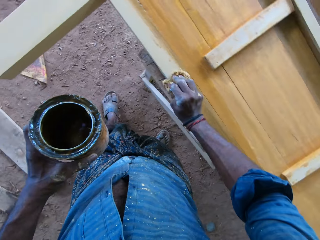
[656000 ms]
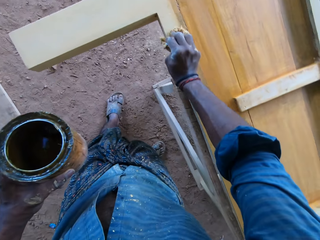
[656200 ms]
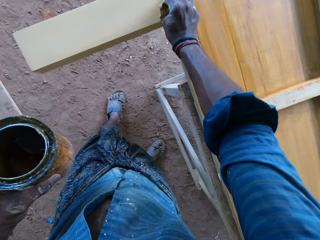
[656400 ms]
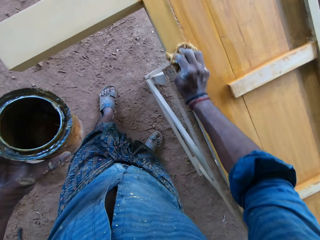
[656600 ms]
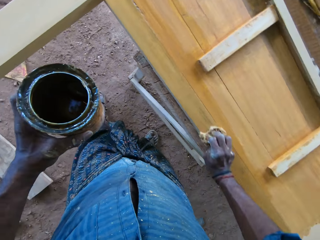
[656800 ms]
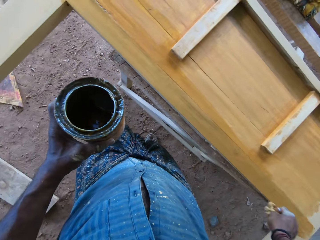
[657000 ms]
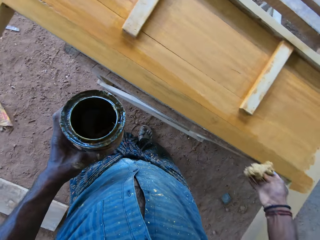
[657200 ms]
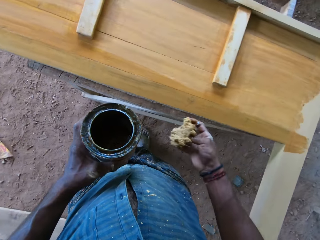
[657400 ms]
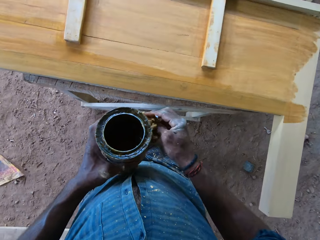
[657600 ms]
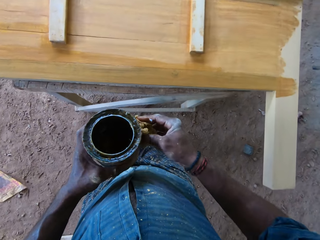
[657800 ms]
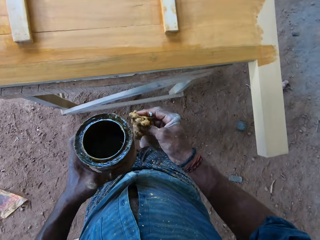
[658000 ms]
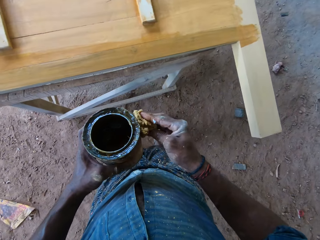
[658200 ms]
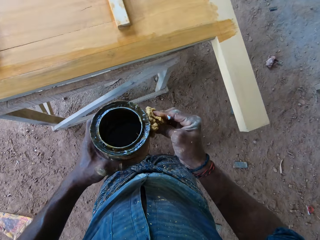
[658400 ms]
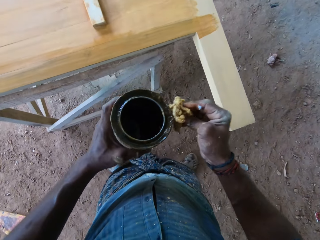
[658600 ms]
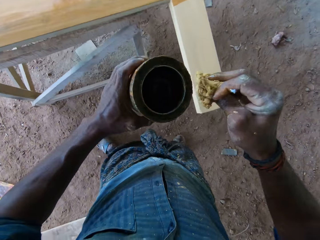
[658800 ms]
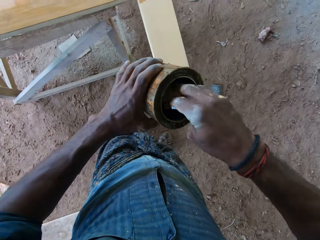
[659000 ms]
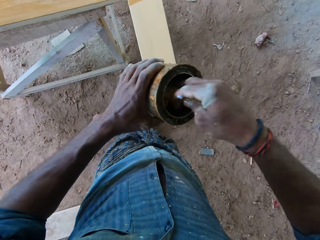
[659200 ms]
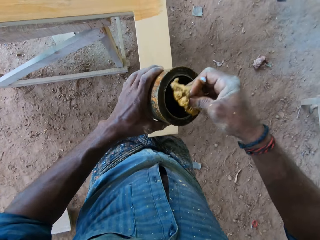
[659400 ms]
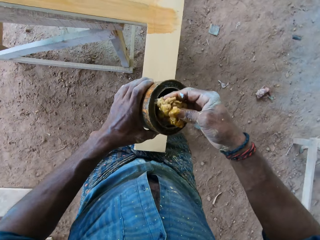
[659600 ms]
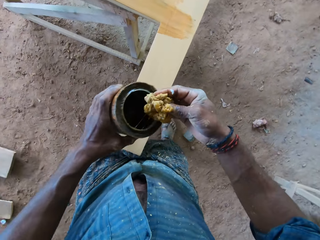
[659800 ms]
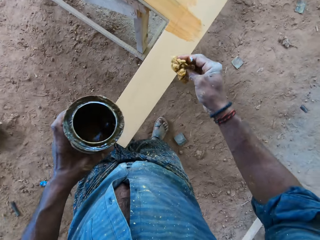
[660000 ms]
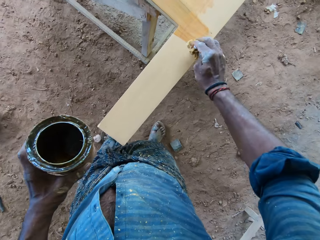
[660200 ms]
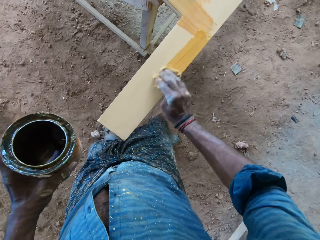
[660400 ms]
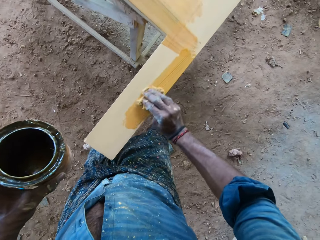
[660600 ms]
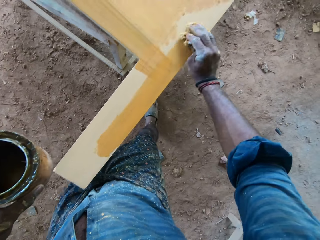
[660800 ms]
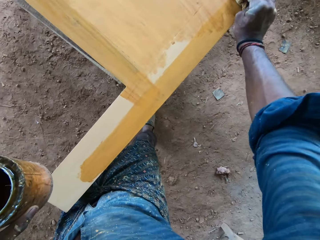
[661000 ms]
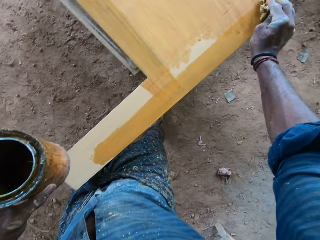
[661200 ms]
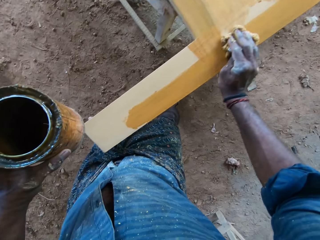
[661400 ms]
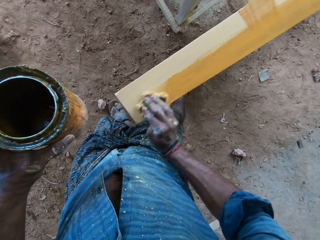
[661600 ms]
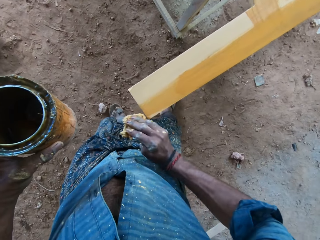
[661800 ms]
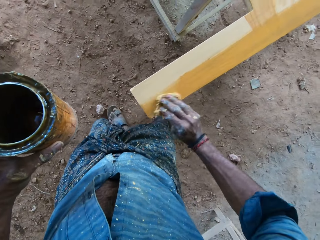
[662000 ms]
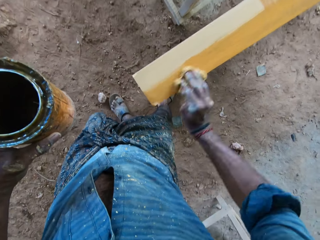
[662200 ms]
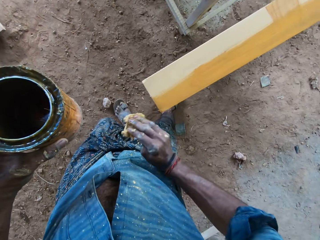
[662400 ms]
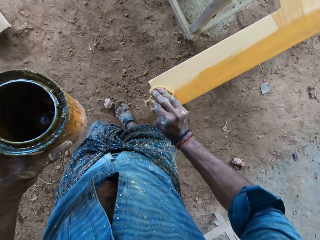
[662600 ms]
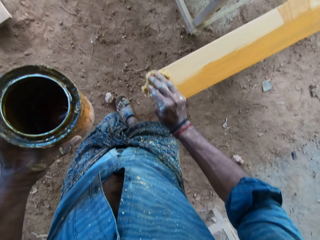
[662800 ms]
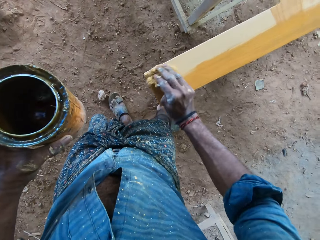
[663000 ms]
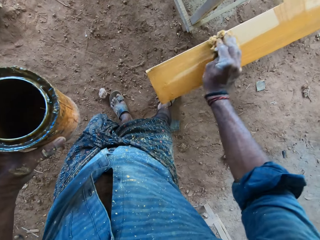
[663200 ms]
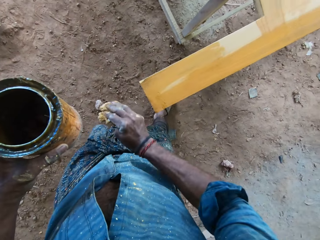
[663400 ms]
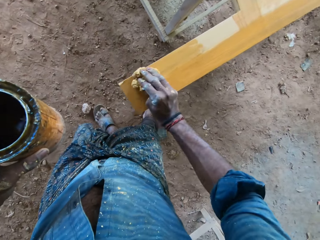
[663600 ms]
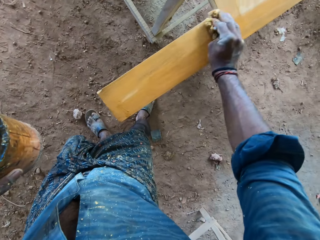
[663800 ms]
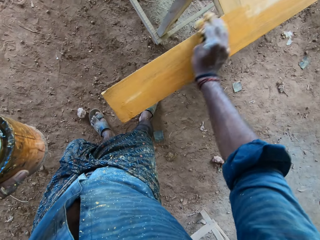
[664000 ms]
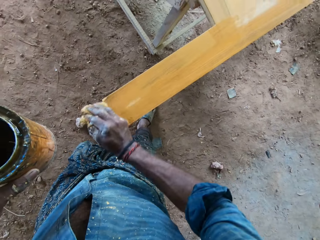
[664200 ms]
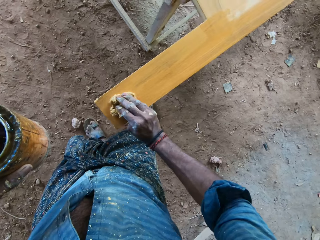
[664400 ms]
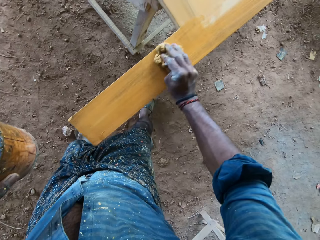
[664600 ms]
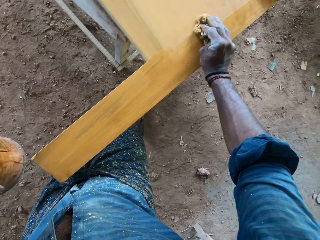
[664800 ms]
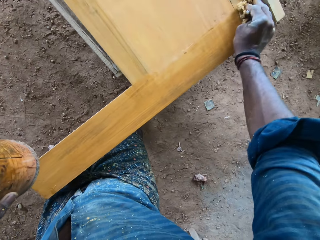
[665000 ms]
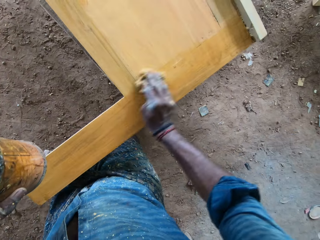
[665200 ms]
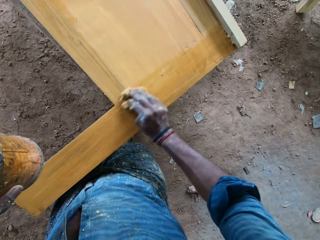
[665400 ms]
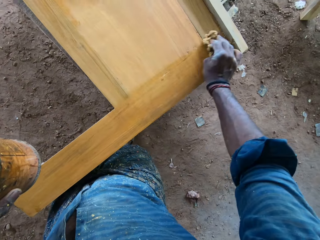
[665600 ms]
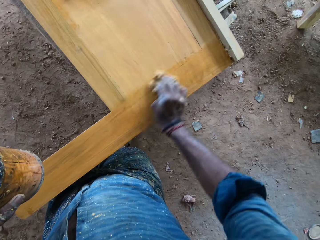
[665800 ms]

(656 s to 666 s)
The camera wearer touches the bucket of paint with the foam in his right hand. He scoops paint from the bucket of paint in his left hand with the foam in his right hand. He applies the paint on the wood with the foam in his right hand.

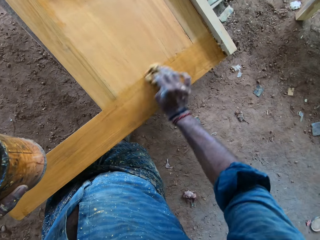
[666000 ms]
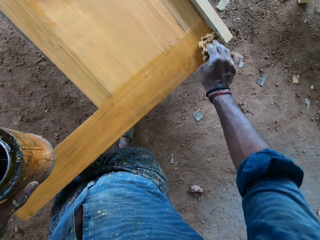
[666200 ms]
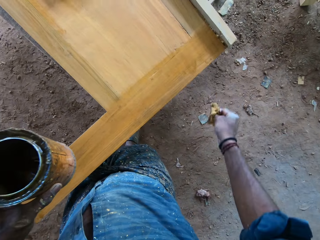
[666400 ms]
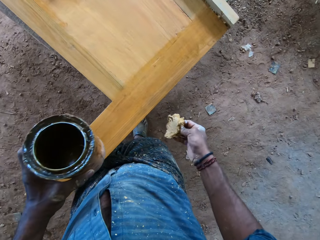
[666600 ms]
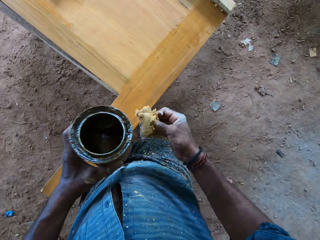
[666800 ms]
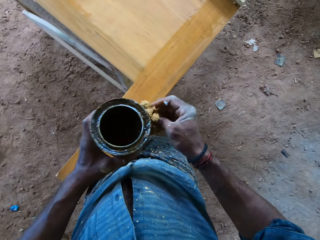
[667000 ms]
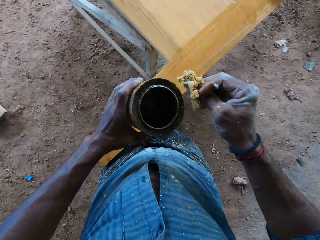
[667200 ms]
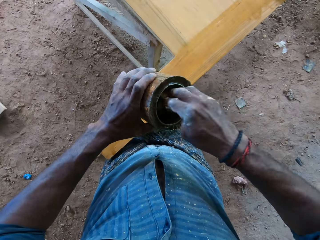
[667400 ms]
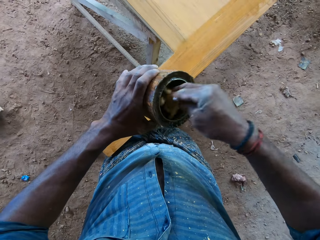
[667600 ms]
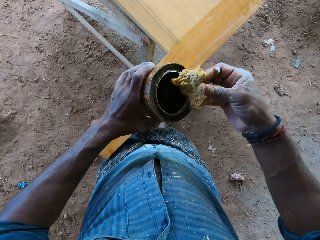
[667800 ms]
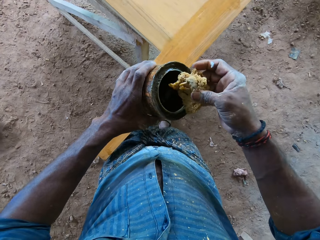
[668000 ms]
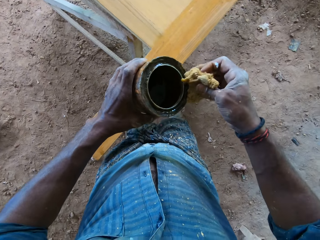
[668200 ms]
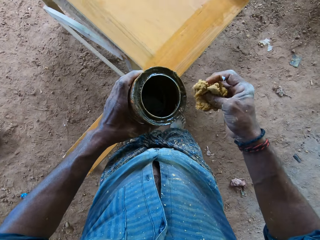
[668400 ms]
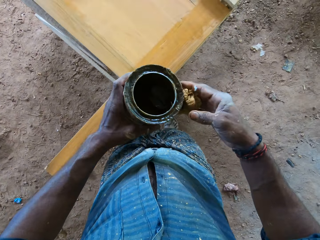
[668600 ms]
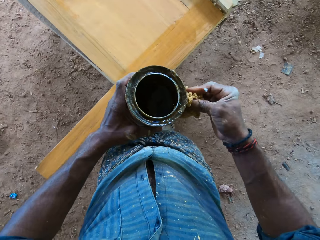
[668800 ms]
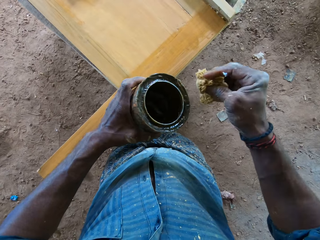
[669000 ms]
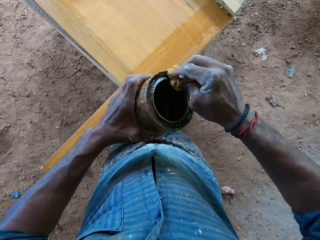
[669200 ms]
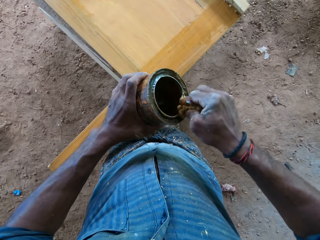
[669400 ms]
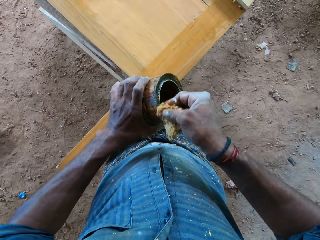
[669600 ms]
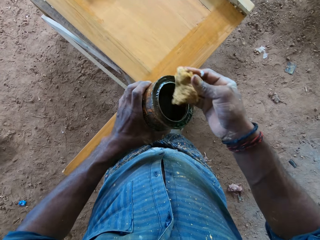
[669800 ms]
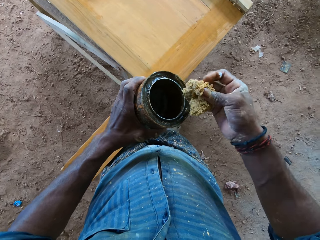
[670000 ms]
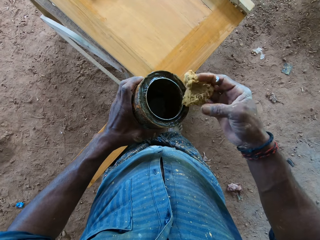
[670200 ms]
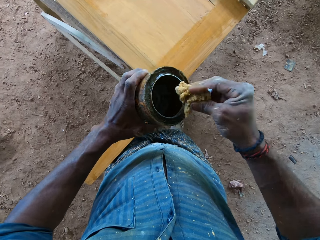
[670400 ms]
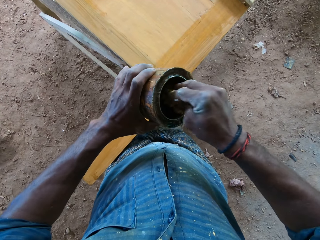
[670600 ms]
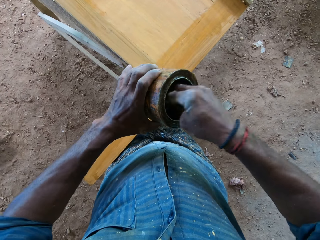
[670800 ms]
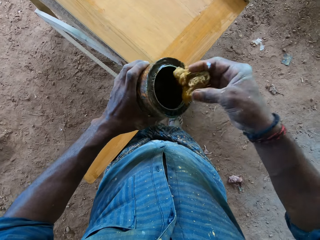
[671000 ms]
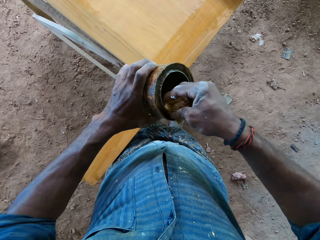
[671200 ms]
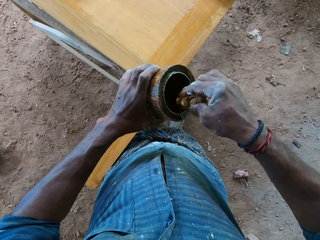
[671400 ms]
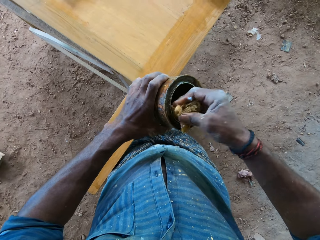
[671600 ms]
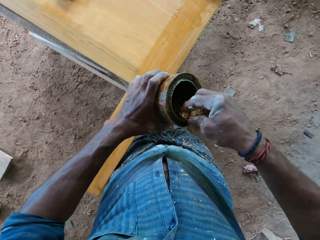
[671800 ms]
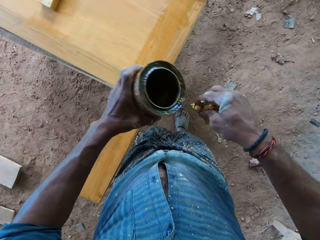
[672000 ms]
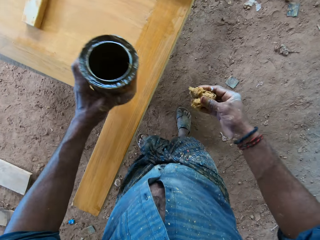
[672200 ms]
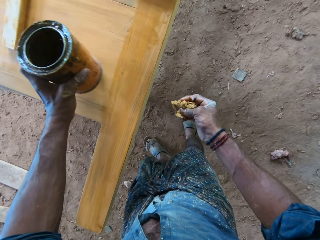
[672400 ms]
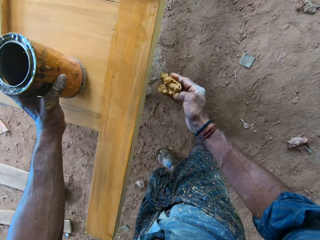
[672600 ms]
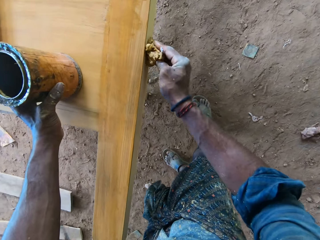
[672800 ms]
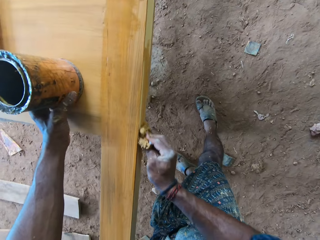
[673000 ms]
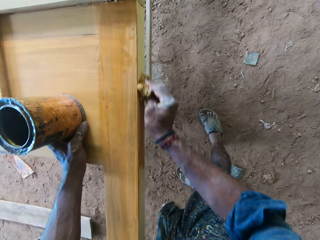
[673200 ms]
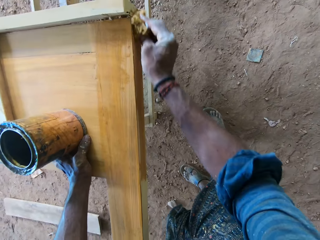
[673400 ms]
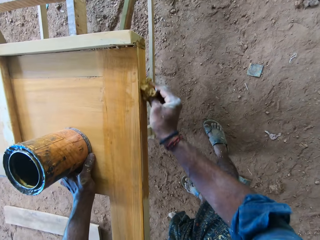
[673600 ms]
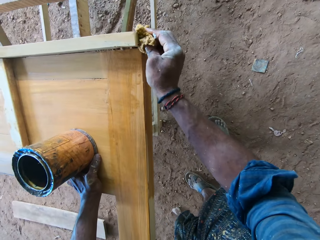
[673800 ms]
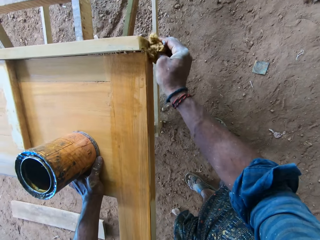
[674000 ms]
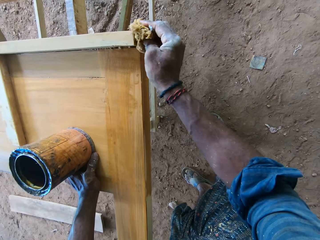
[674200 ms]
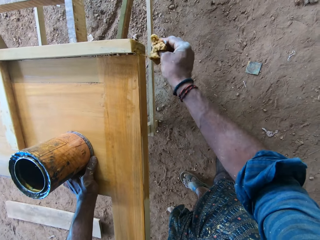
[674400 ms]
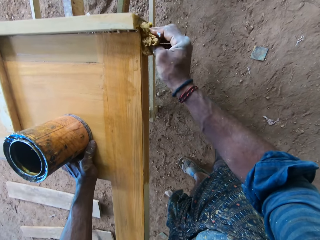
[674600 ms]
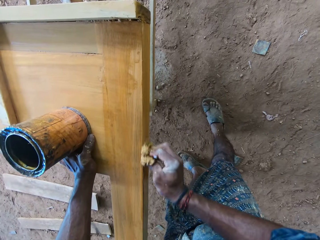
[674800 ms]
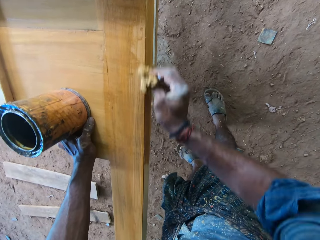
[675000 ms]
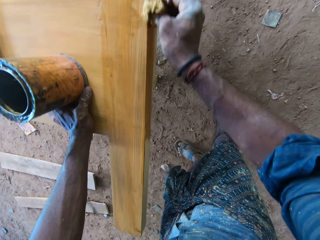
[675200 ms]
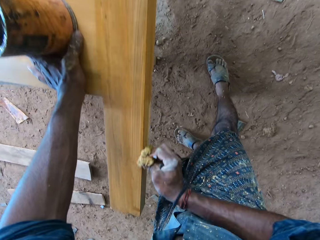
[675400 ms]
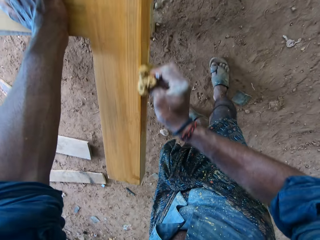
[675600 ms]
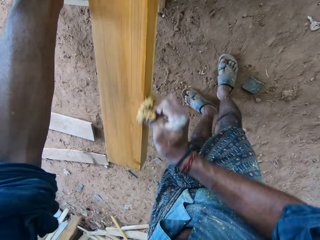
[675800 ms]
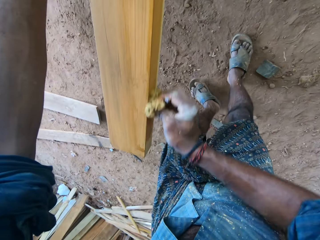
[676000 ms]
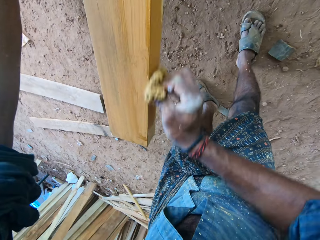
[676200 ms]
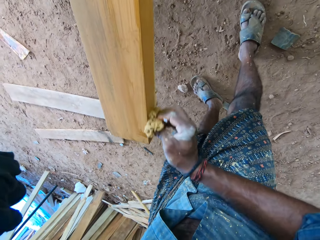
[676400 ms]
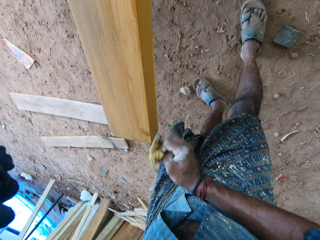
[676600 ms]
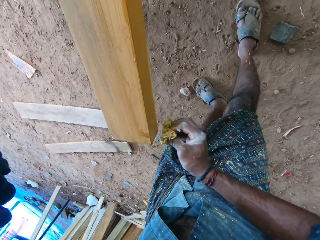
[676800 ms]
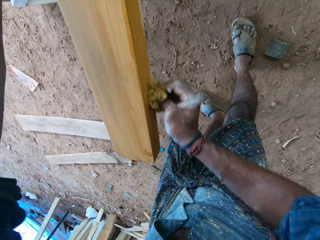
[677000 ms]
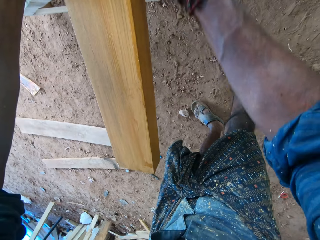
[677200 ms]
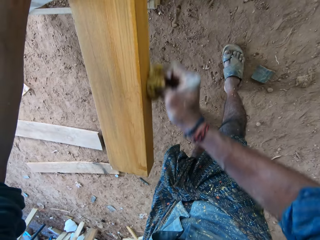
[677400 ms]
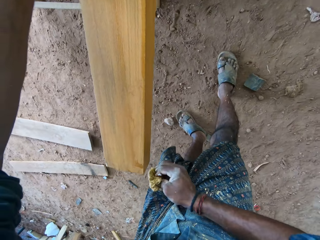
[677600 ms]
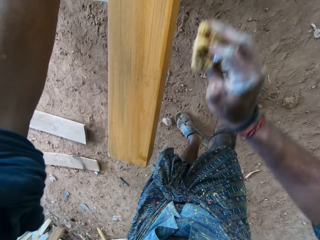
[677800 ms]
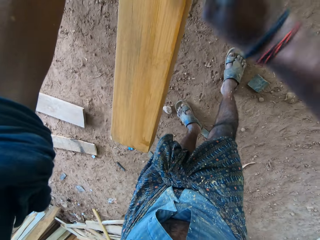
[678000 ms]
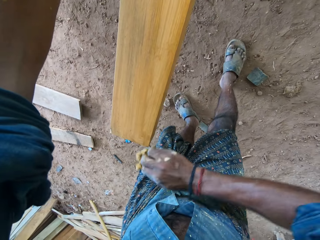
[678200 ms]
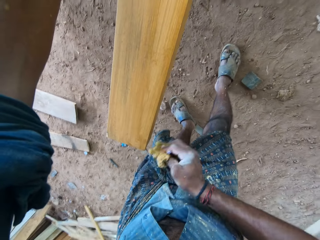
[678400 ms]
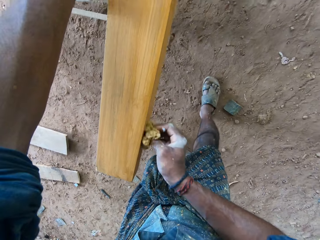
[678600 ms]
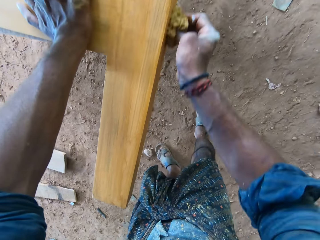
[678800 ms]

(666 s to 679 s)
The camera wearer touches the bucket of paint with the foam in his right hand. He scoops paint from the bucket of paint in his left hand with the foam in his right hand. He touches the edge of the bucket of paint with the foam in his right hand. He touches the bucket of paint with the foam in his right hand. He wipes the edge of the bucket of paint with the foam in his right hand. He scoops paint from the bucket of paint in his left hand with the foam in his right hand. He wipes the edge of the bucket of paint with the foam in his right hand. He drops the bucket of paint on the wood with his left hand. He applies the paint on the wood with the foam in his right hand. He holds the wood on the workbench with his left hand.
